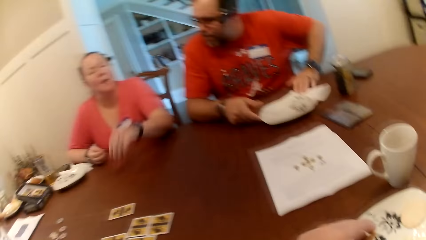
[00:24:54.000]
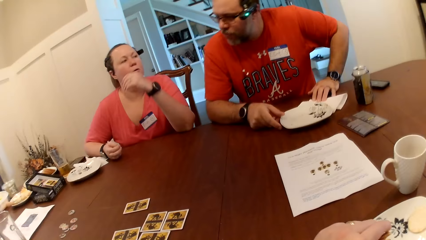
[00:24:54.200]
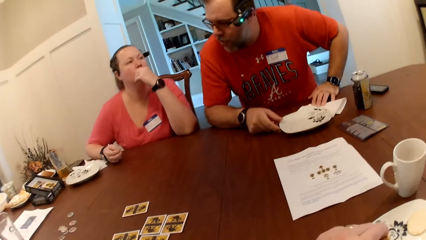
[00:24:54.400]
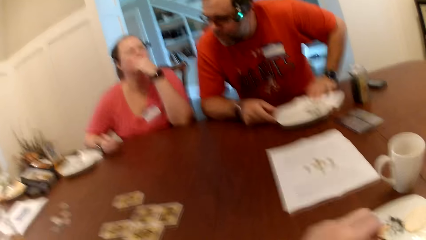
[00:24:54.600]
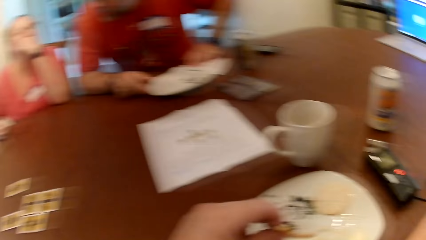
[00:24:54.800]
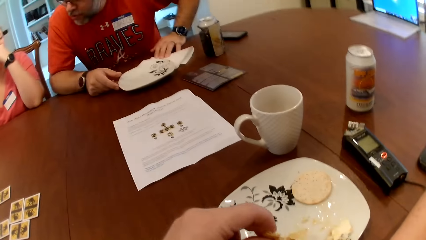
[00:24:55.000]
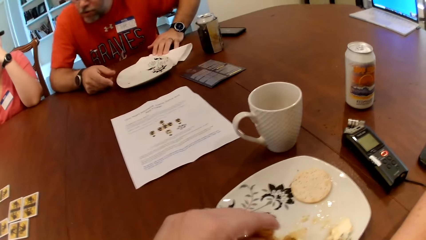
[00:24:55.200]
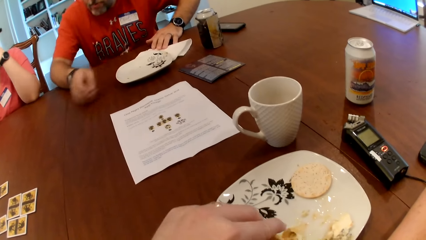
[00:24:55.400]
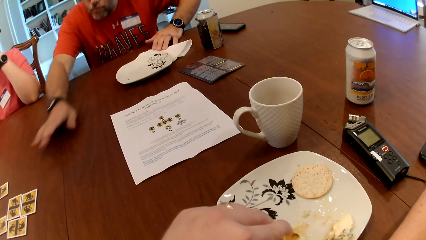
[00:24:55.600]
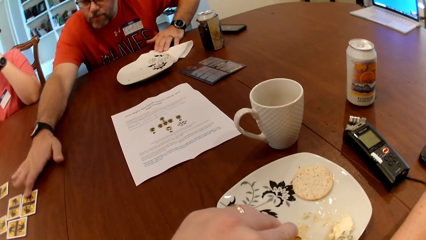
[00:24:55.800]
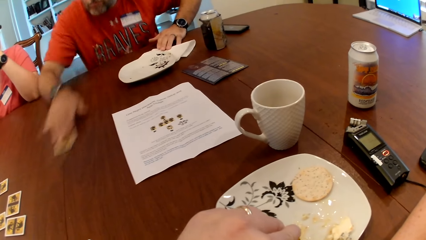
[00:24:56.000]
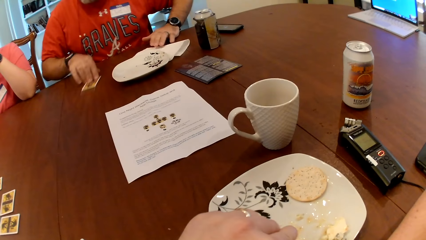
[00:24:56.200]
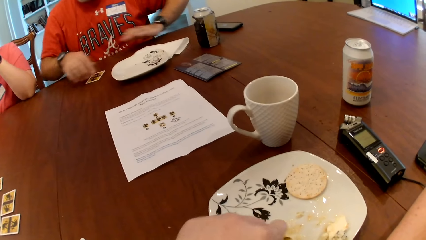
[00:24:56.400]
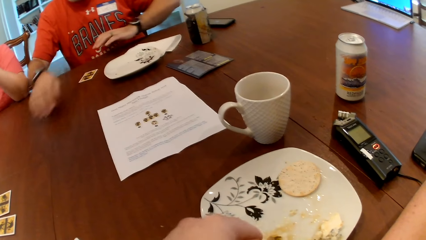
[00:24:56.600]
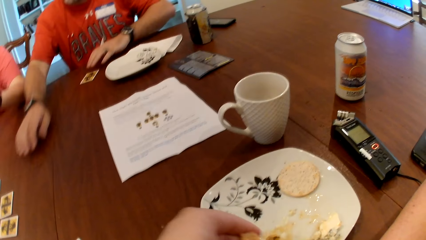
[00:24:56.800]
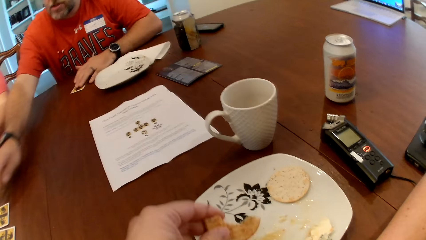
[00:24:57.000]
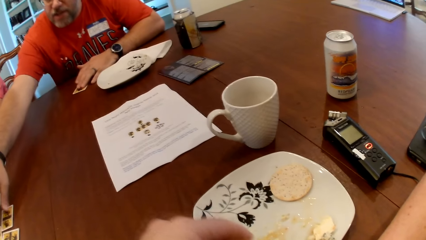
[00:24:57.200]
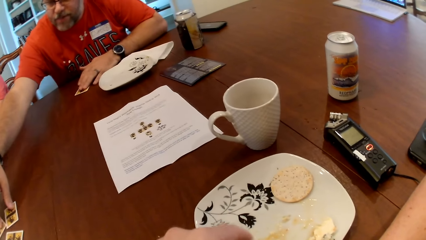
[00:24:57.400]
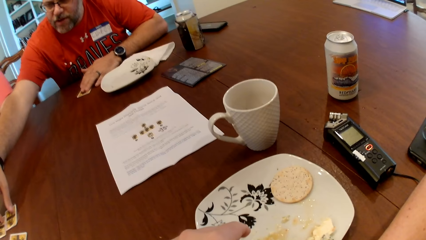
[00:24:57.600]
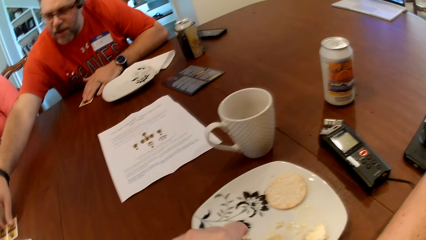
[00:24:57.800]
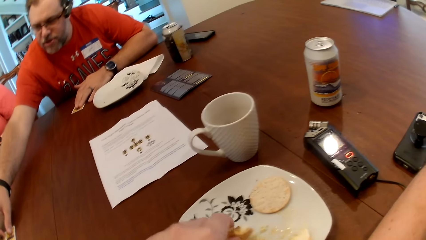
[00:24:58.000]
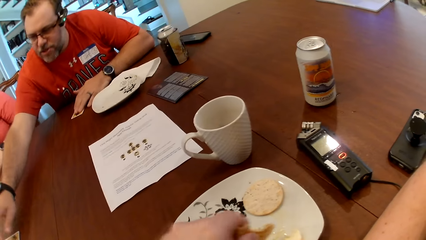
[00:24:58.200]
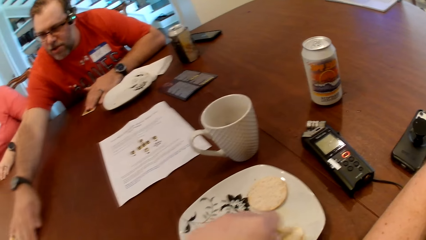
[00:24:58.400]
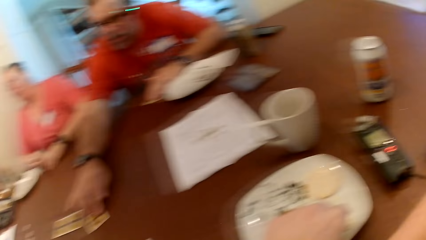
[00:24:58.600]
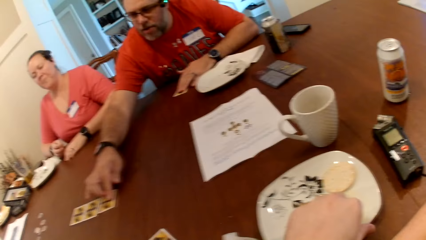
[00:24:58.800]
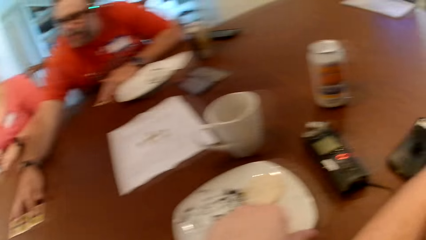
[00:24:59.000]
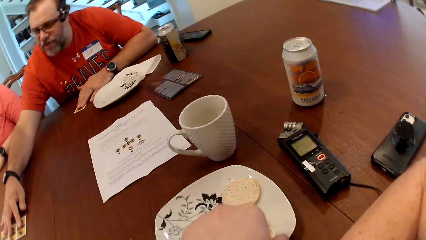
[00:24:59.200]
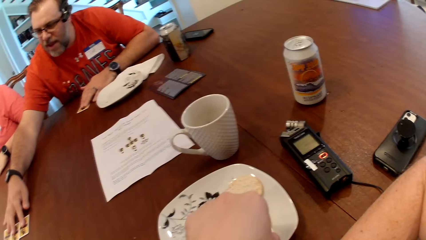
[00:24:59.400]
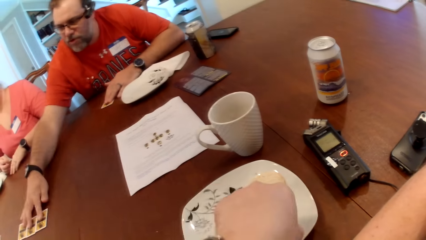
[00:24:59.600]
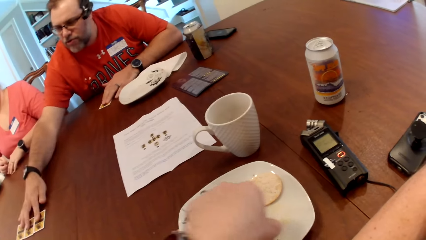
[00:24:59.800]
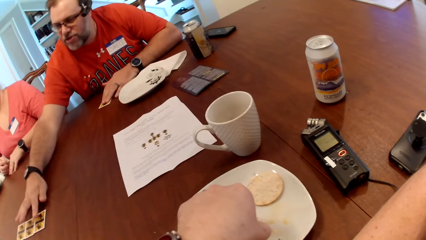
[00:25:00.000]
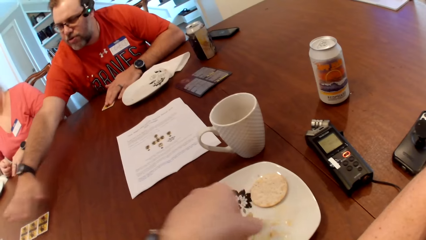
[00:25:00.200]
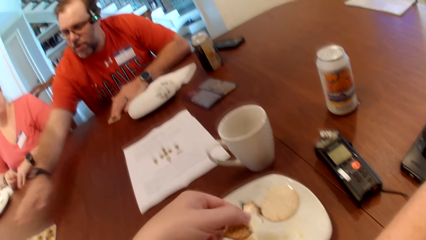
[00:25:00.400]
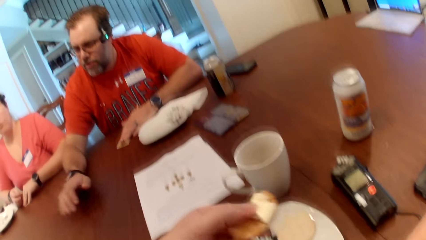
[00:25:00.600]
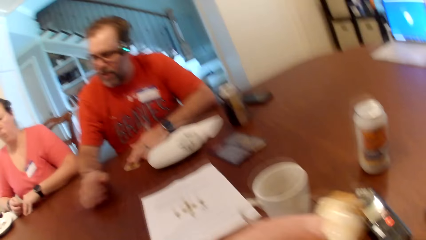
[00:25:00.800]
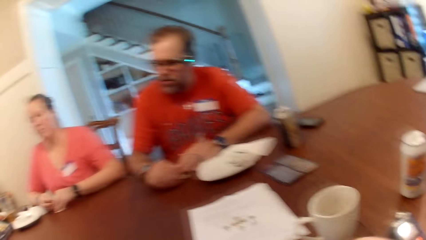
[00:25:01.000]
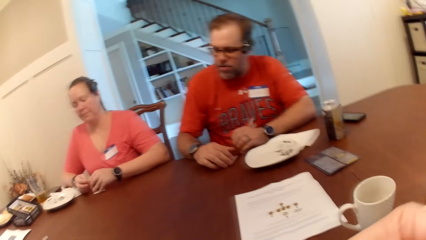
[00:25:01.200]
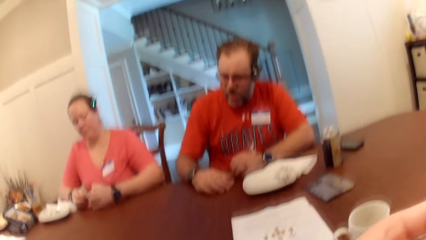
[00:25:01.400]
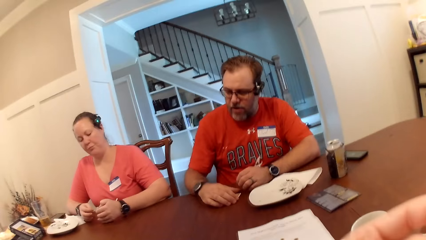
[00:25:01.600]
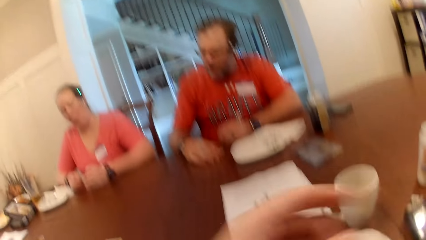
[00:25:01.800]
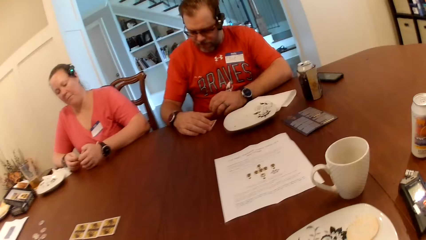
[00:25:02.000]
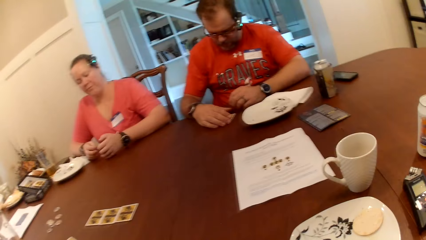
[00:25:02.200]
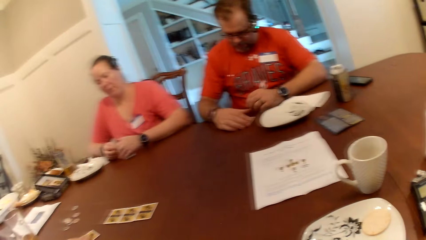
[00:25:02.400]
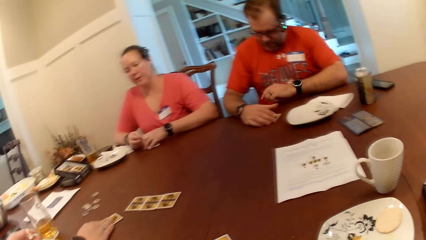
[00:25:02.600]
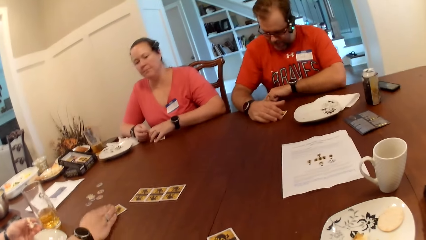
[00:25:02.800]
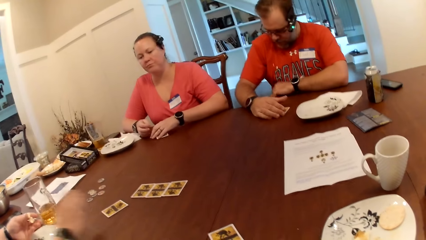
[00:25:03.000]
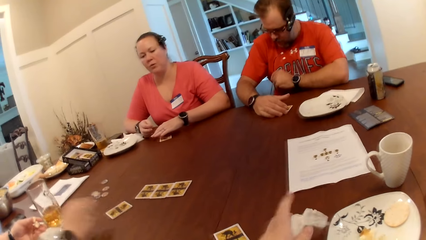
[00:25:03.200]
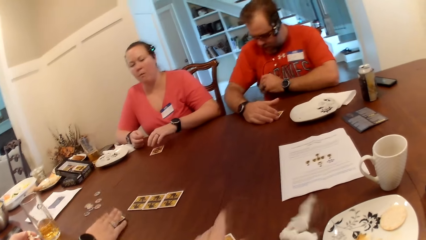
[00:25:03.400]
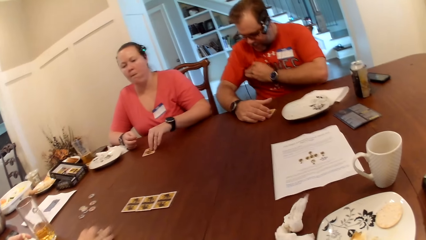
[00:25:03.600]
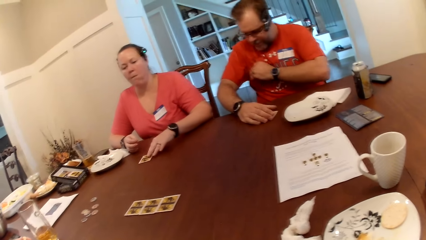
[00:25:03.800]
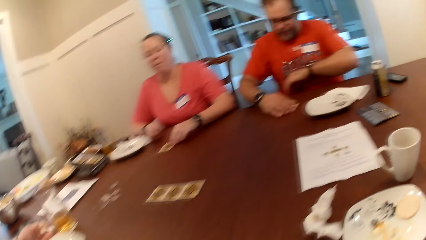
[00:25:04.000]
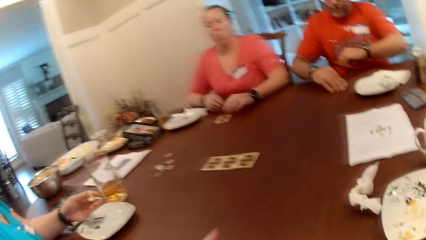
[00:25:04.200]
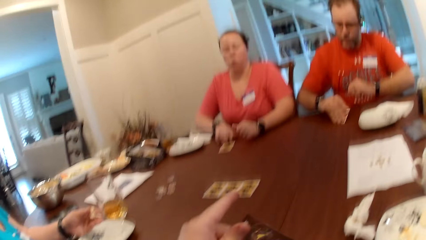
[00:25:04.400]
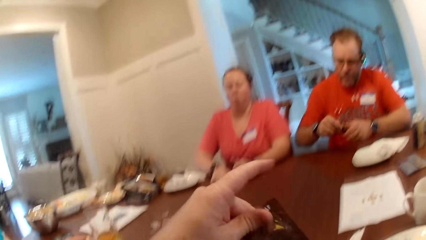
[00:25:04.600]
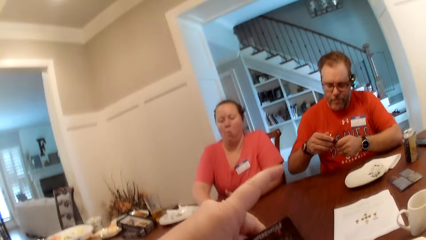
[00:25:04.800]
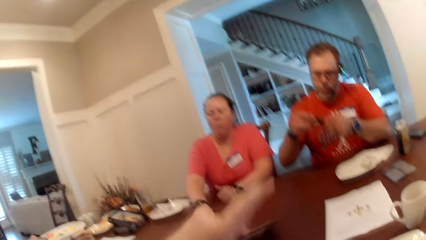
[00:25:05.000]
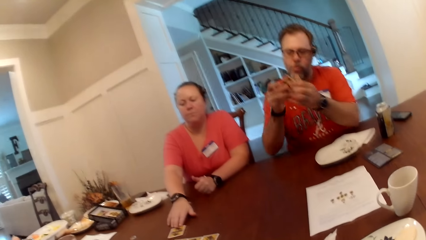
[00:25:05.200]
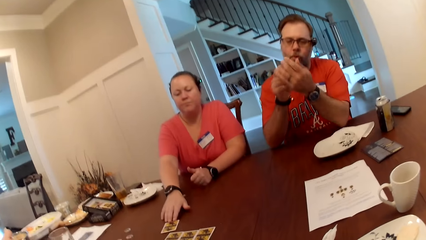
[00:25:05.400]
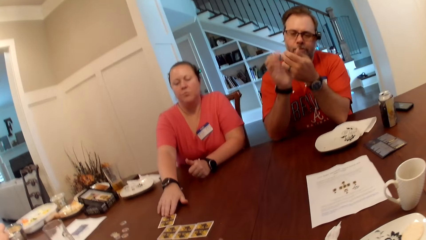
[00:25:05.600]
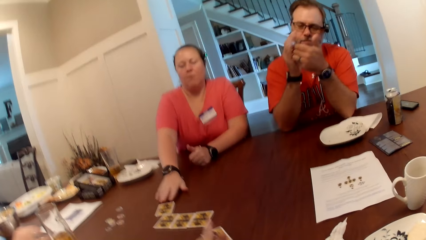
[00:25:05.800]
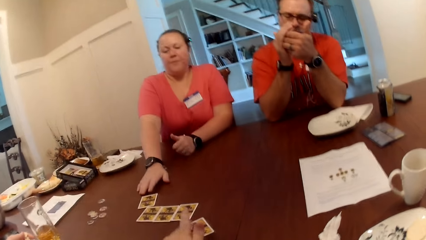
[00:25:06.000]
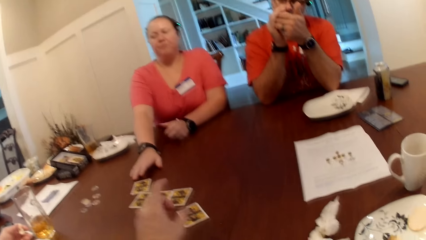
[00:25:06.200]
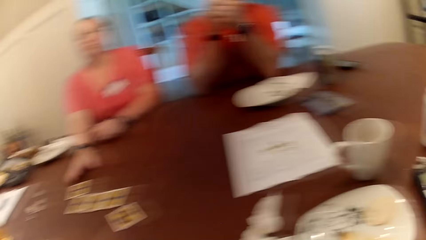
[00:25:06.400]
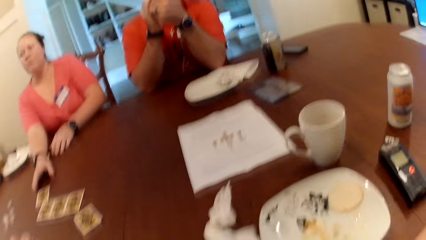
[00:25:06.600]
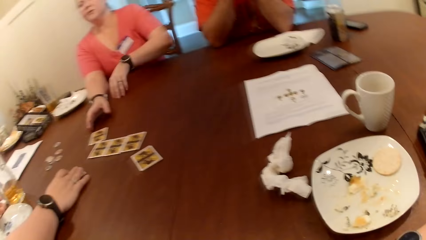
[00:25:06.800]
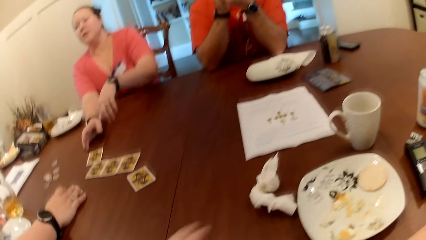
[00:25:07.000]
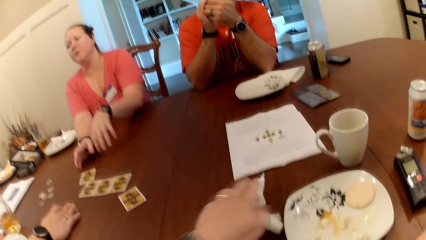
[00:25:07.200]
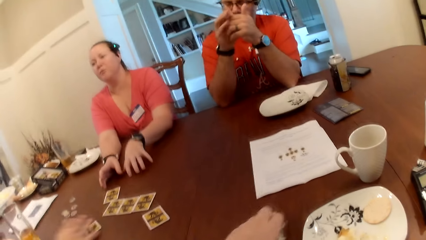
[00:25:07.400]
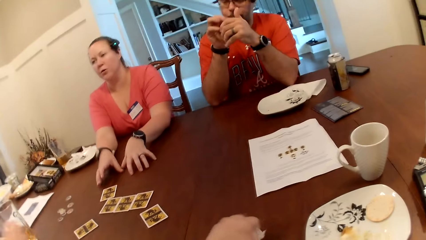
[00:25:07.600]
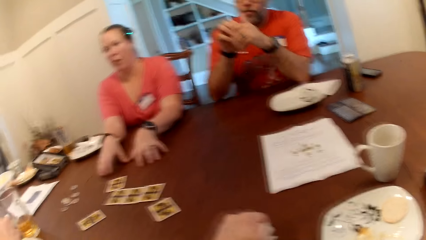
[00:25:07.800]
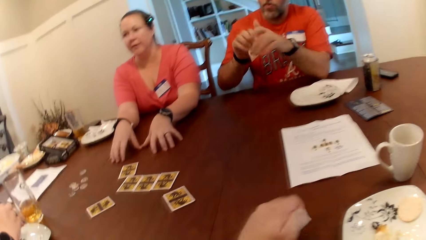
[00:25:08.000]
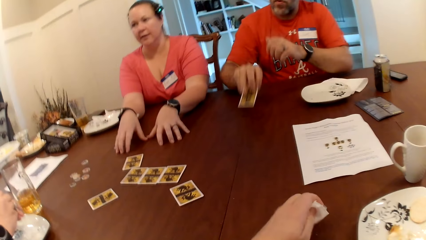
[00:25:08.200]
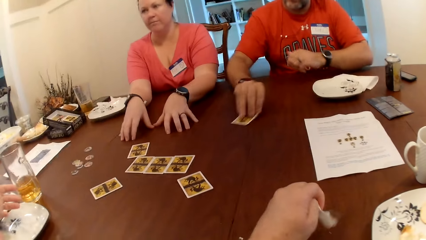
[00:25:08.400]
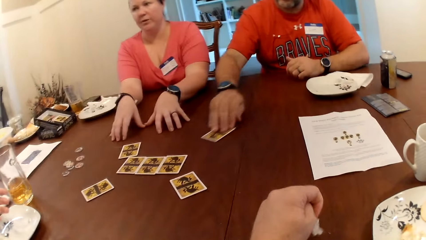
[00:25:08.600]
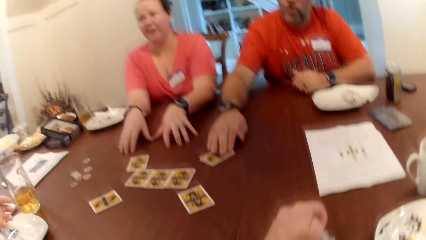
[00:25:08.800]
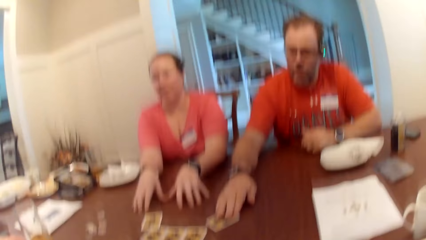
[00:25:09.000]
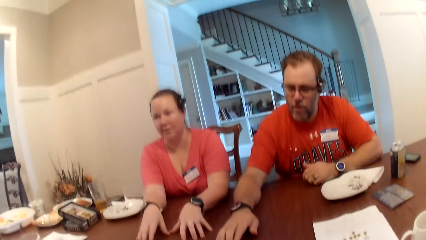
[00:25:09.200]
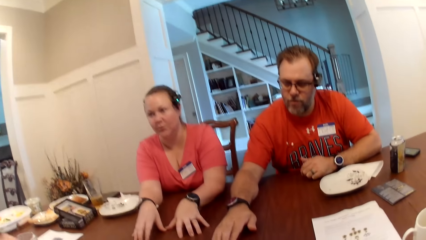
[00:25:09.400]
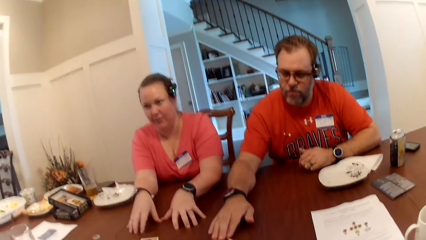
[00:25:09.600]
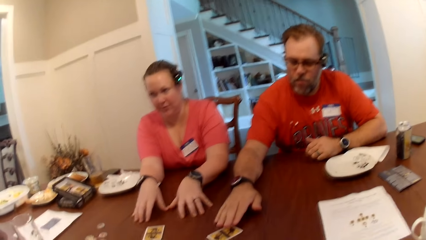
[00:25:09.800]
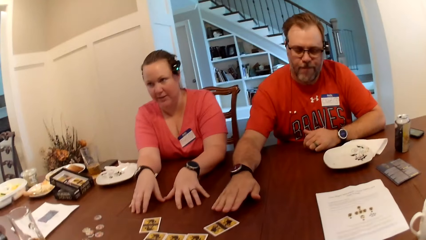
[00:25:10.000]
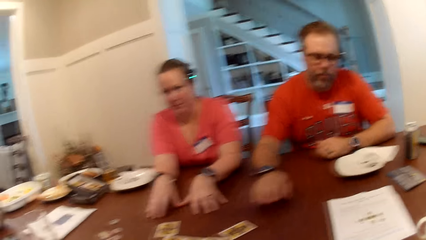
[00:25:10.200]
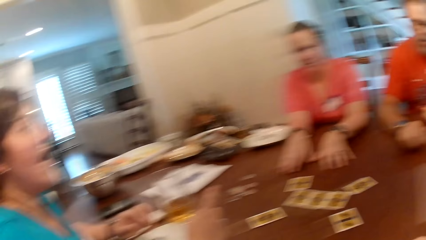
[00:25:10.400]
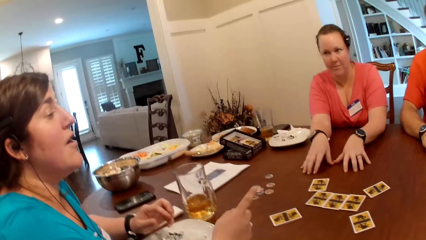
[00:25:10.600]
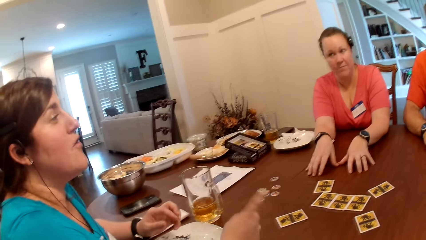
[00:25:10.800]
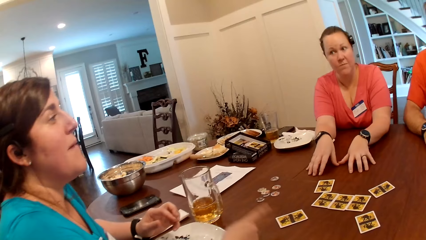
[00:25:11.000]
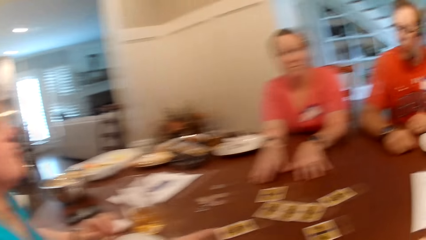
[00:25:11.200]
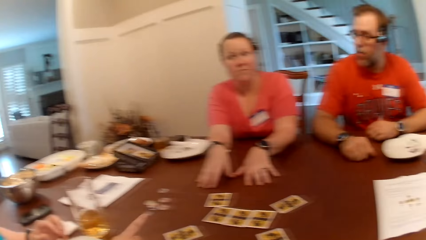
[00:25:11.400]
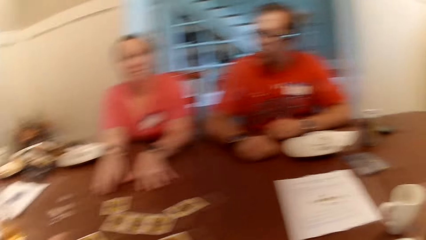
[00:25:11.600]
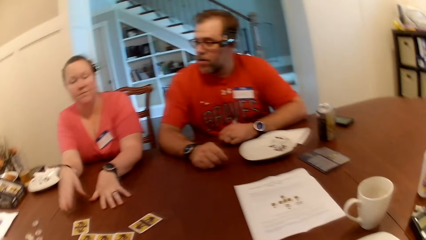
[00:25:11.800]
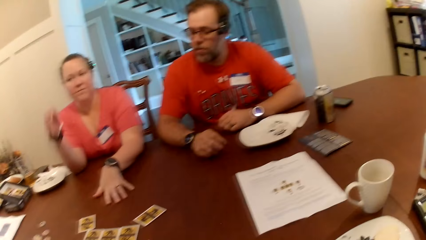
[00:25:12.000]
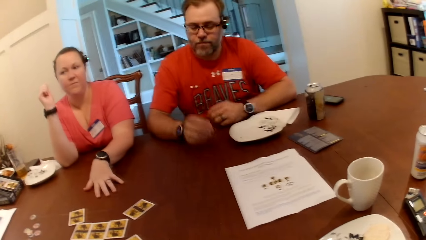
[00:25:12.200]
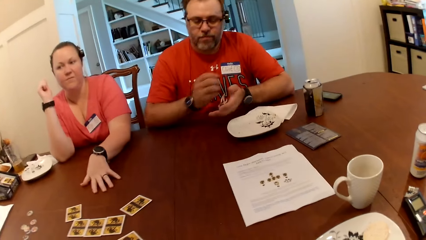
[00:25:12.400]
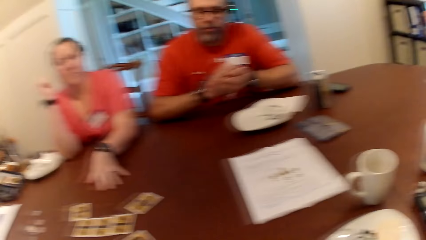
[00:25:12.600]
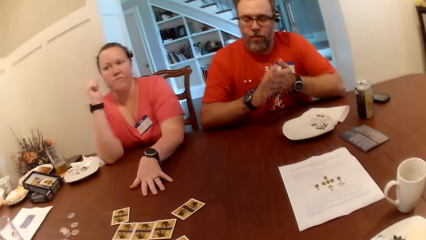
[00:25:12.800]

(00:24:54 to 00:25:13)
A man slides the card towards himself. The camera wearer picks up a snack from the plate. The man adjusts the card on the table with his right hand. A woman adjusts the card on the table with her left hand. The camera wearer eats the snack. Another woman adjusts the card with her right hand. The other woman slides the card on the table with her right hand. The man picks up the card with his left hand. The camera wearer cleans his left hand with the tissue paper on the table. The man drops the card on the table with his right hand.
